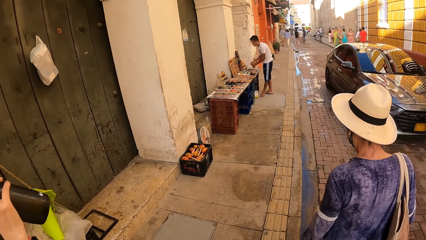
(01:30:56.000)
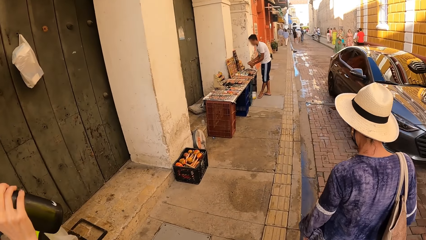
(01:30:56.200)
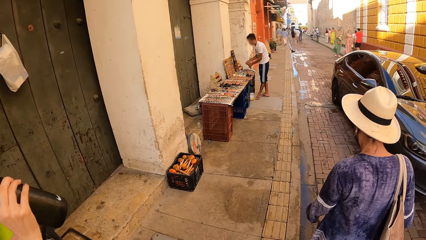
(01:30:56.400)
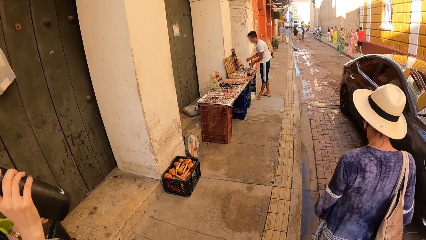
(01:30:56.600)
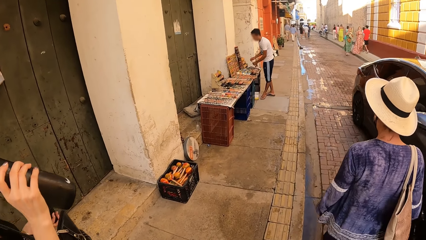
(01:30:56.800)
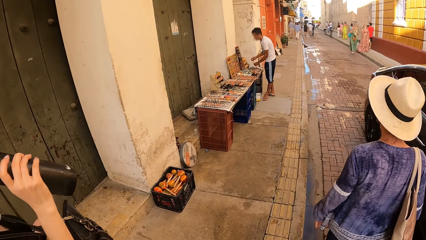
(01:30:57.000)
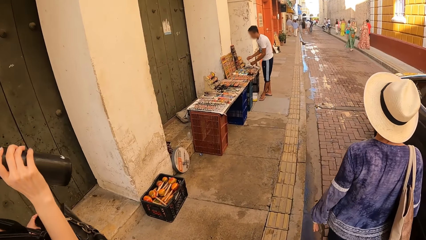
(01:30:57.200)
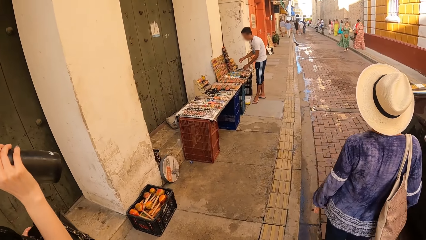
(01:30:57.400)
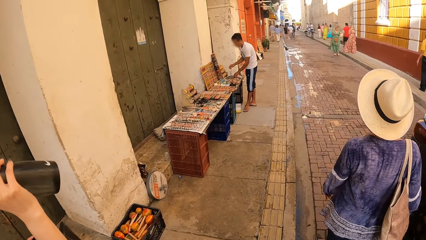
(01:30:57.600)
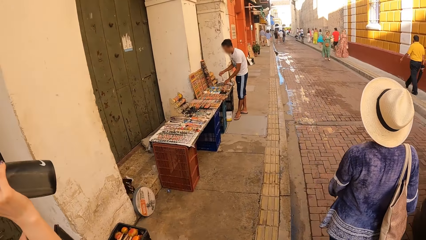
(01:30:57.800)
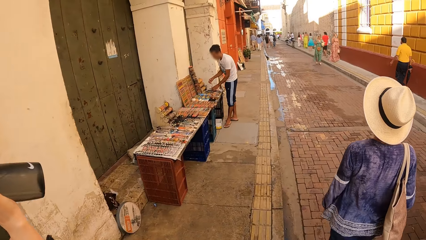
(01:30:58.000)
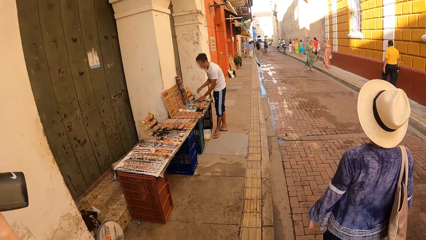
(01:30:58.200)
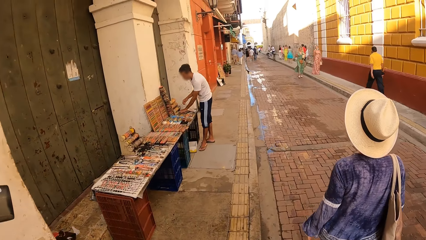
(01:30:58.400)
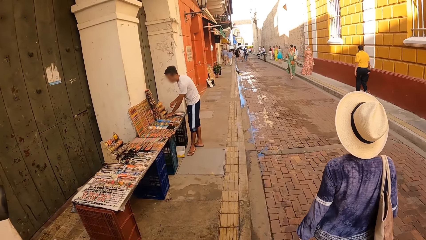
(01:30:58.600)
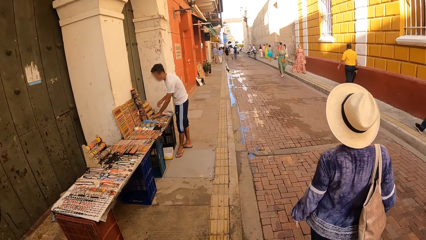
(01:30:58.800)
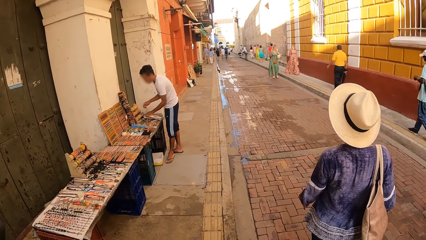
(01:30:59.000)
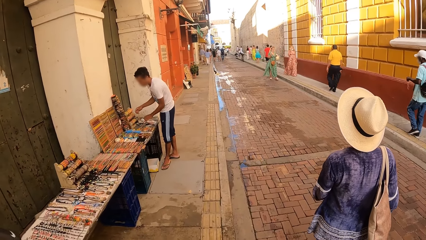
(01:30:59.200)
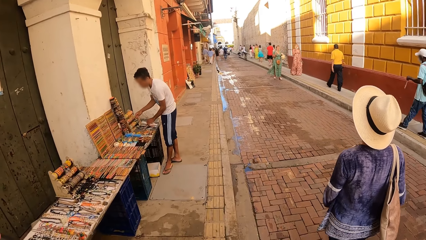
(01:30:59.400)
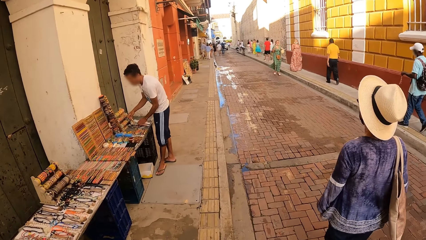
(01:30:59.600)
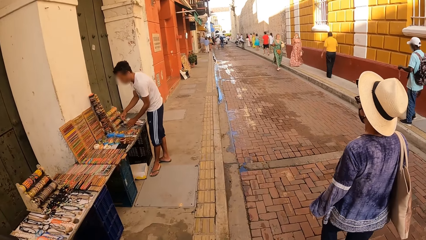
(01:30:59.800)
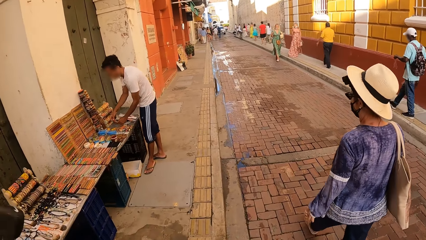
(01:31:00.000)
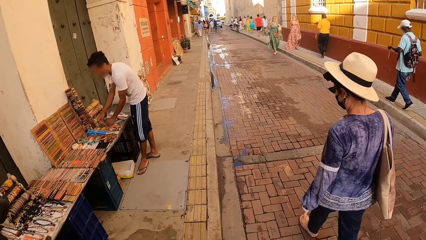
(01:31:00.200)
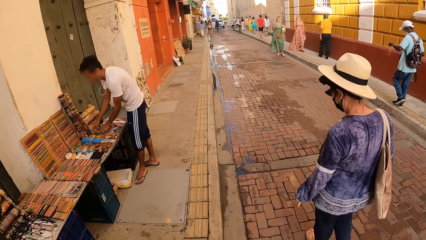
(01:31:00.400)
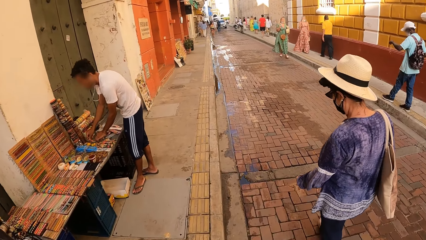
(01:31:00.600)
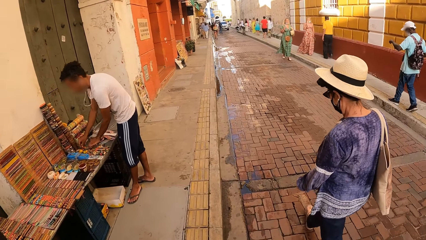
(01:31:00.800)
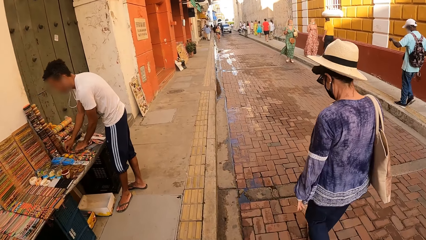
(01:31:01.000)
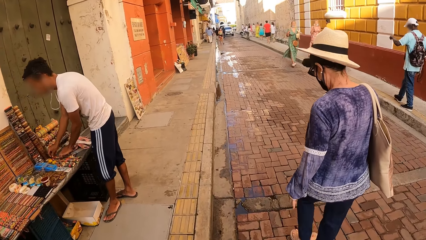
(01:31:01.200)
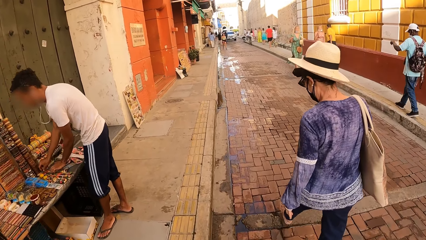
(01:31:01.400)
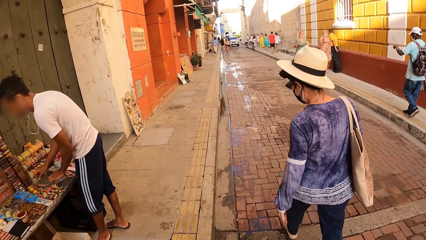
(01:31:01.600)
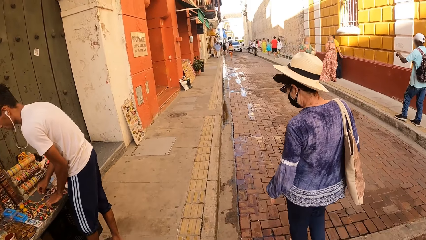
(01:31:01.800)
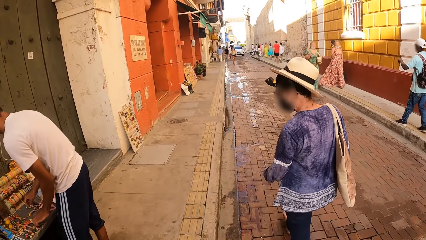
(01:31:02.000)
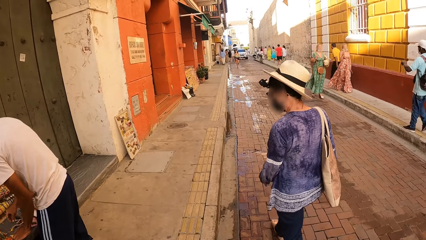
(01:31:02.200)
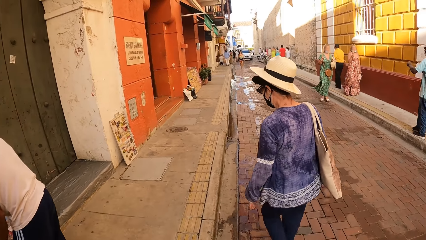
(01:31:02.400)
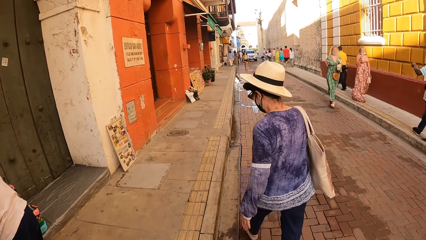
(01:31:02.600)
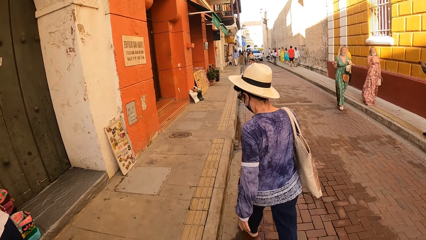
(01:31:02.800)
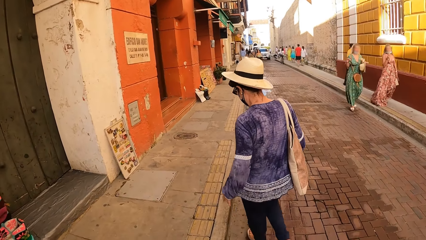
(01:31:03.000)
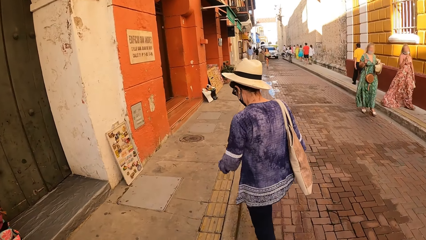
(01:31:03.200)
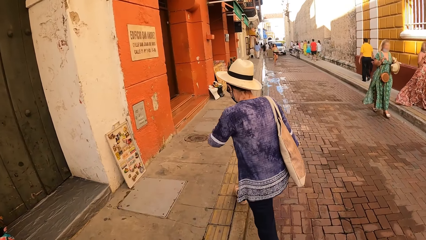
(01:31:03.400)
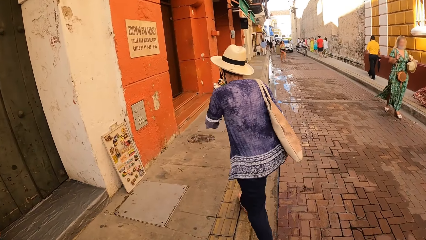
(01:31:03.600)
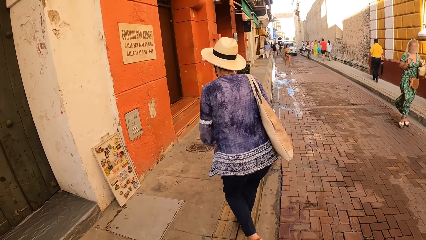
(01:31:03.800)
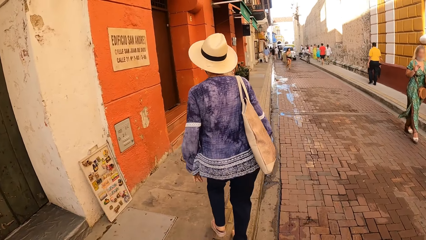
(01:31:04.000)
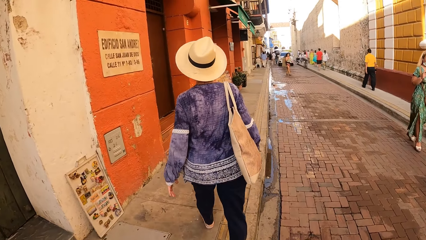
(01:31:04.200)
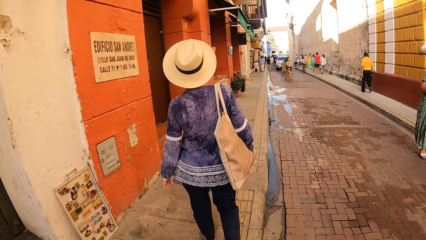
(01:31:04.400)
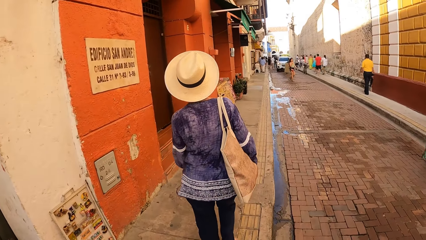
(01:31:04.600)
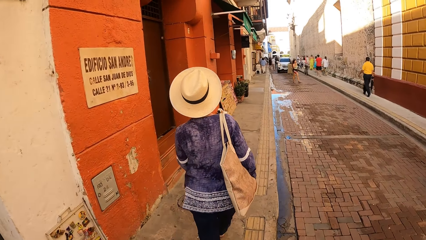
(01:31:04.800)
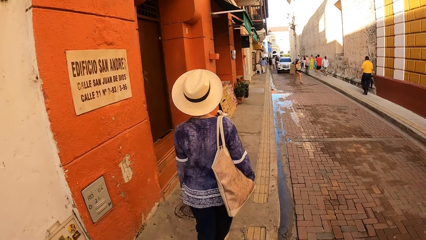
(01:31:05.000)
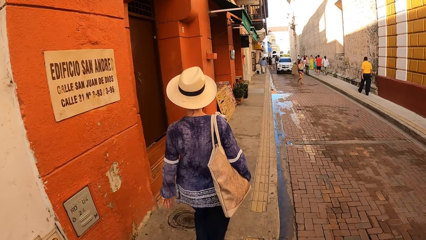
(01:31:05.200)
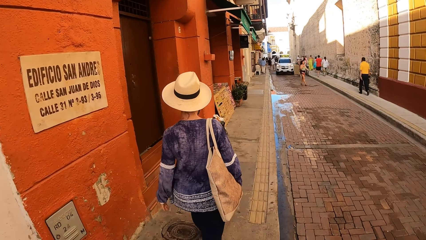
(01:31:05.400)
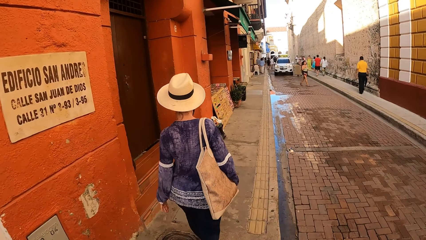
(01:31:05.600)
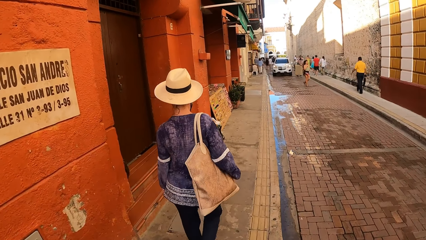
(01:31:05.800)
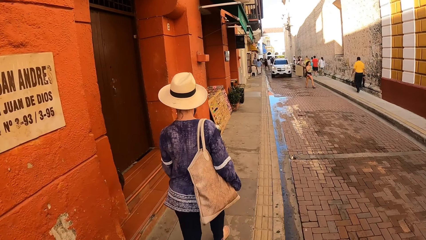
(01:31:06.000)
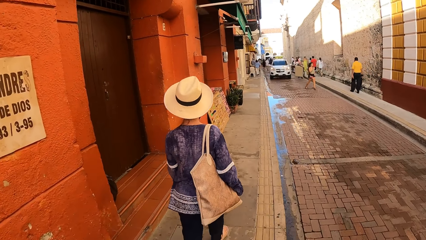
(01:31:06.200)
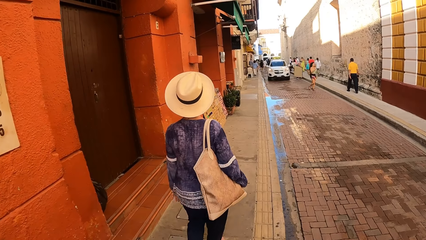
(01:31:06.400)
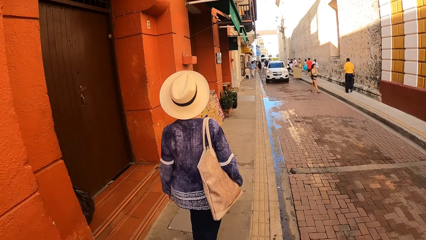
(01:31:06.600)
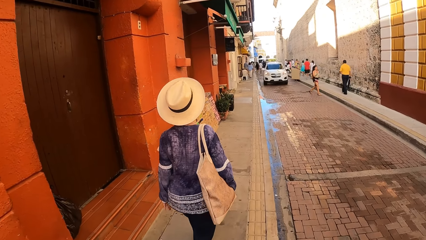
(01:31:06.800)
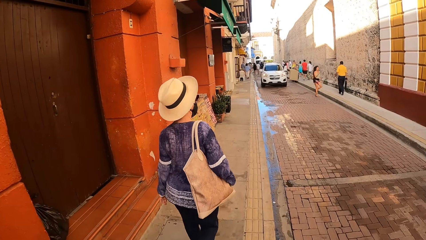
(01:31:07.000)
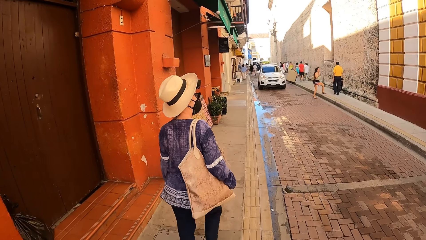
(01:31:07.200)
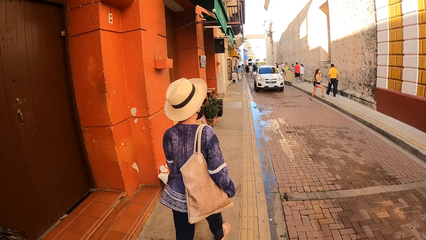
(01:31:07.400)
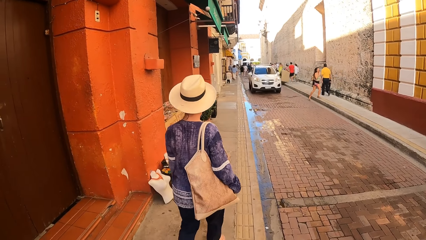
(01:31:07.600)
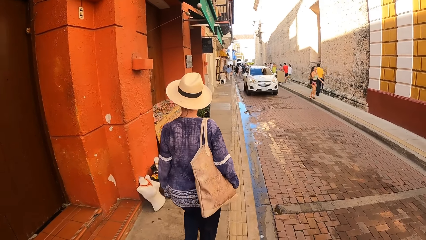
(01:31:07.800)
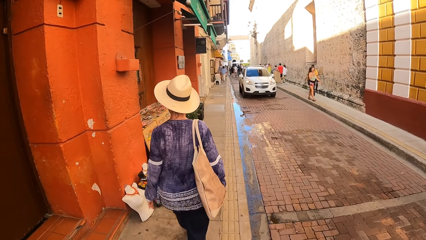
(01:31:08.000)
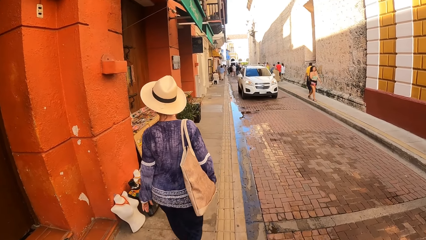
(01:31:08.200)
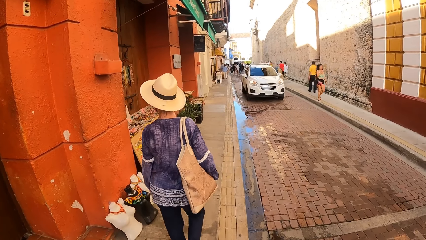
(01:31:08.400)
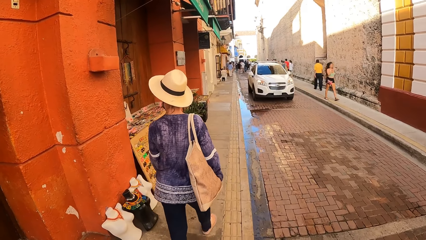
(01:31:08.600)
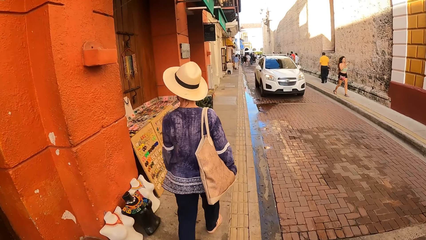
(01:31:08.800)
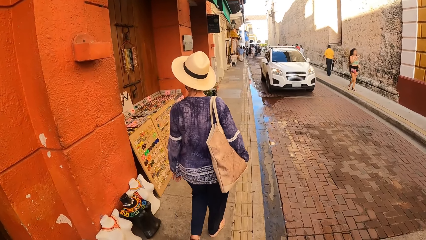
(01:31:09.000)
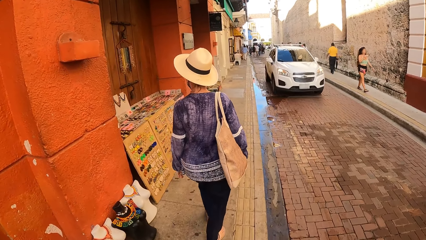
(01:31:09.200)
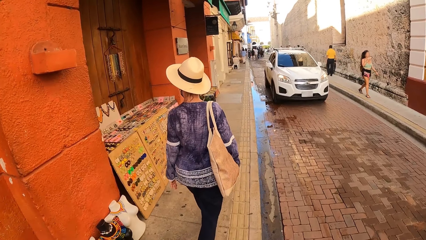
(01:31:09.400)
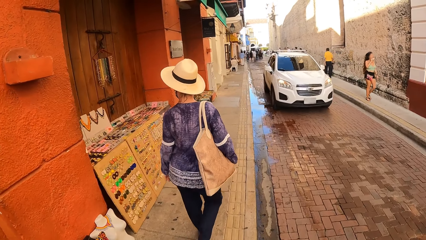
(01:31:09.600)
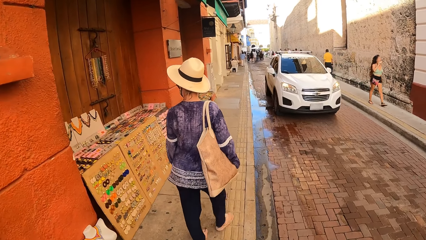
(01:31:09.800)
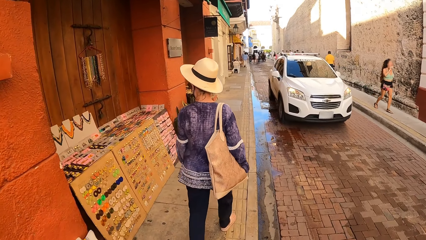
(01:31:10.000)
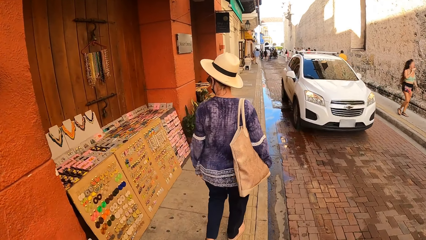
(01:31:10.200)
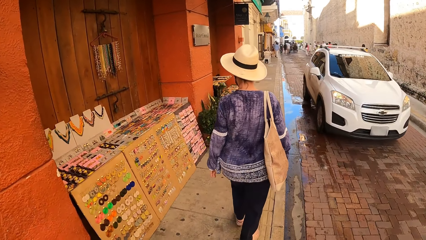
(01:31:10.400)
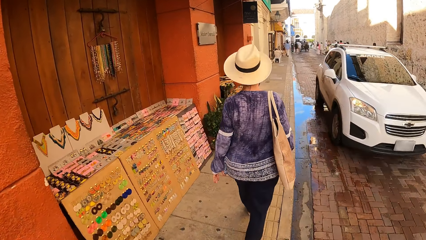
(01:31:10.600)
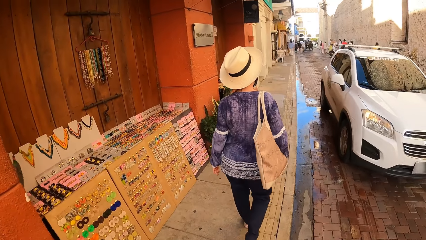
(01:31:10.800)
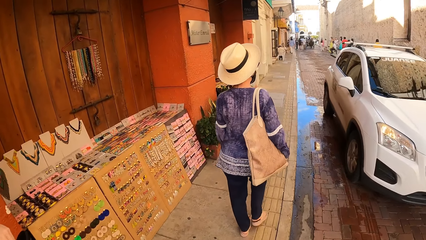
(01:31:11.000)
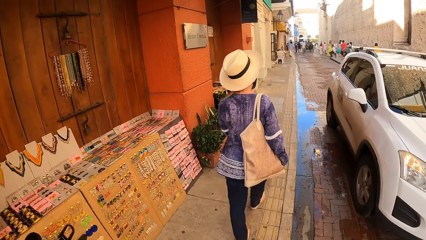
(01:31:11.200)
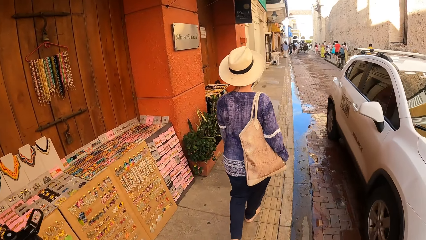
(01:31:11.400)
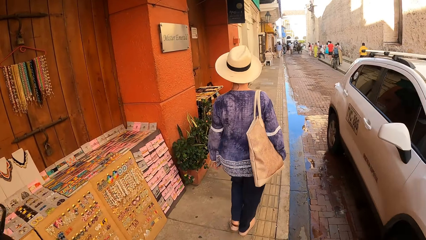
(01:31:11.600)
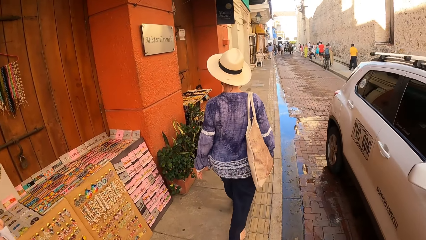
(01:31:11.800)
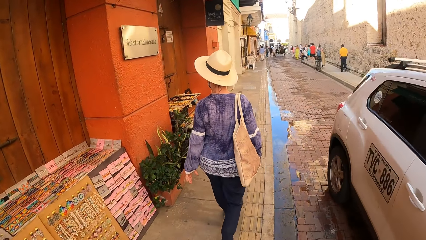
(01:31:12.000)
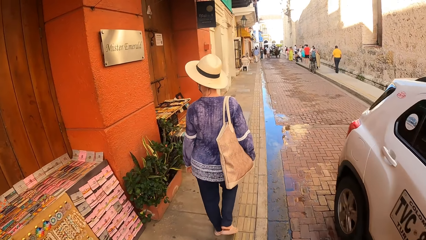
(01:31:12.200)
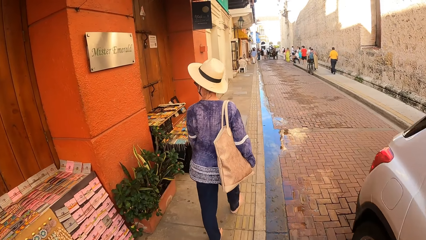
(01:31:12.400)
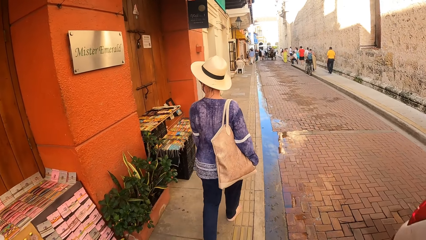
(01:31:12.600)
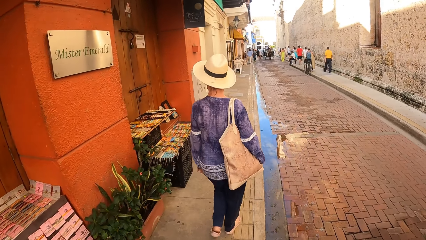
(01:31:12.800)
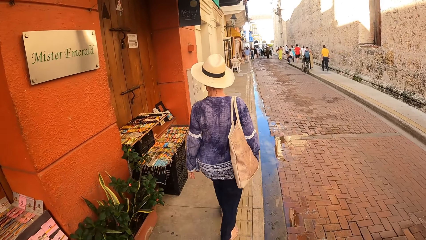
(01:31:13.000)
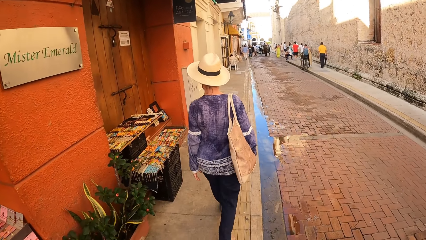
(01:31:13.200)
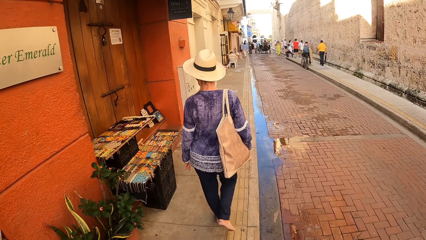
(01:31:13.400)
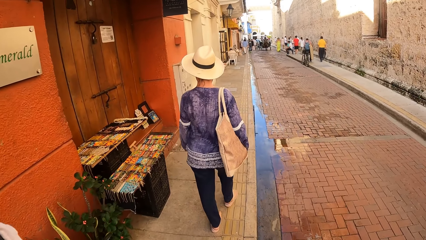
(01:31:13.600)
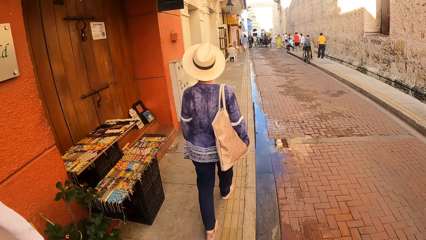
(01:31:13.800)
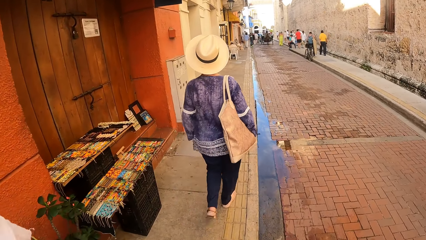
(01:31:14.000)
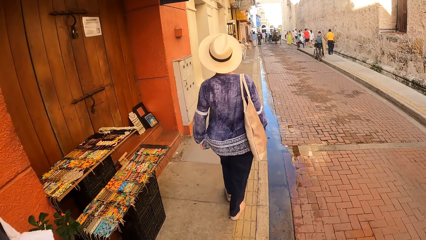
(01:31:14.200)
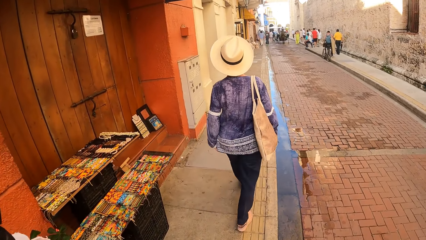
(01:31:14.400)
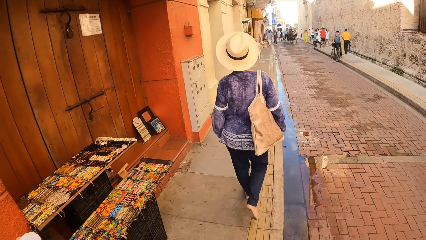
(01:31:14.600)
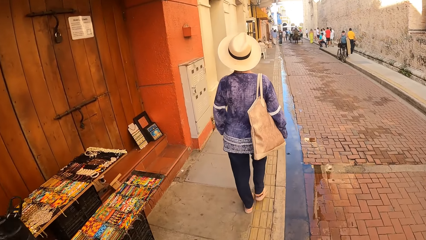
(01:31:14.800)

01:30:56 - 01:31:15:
A black car drives past the camera wearer on the road. The woman drinks from the bottle in her right hand. A white jeep drives past the camera wearer on the road.
